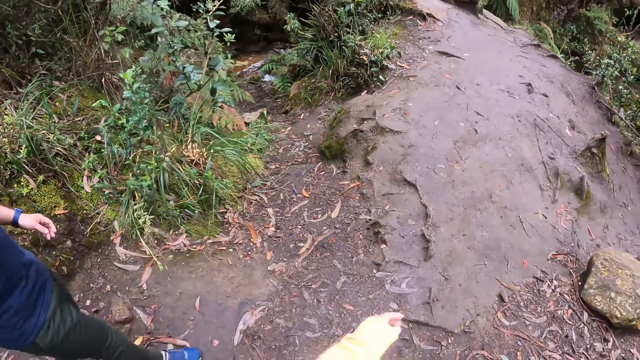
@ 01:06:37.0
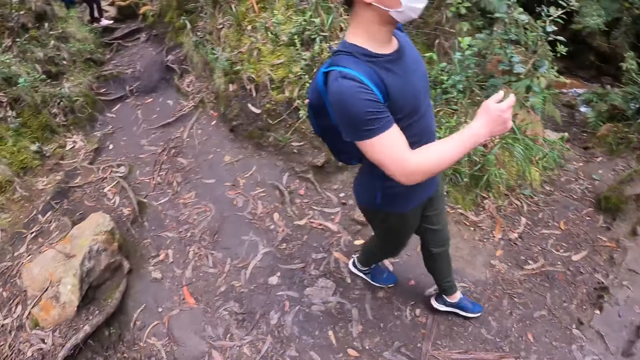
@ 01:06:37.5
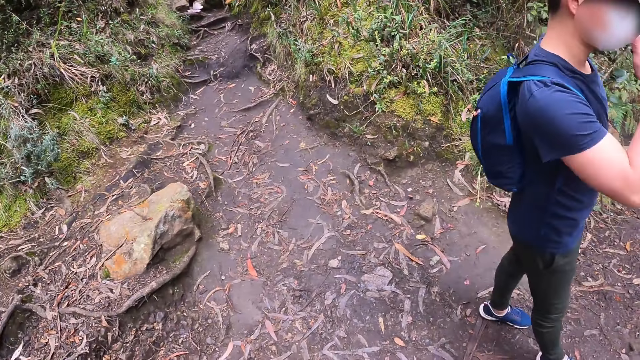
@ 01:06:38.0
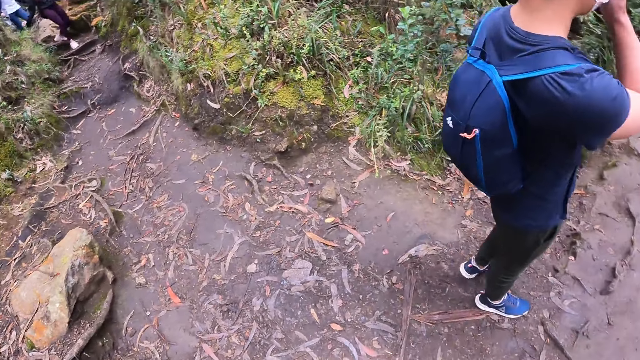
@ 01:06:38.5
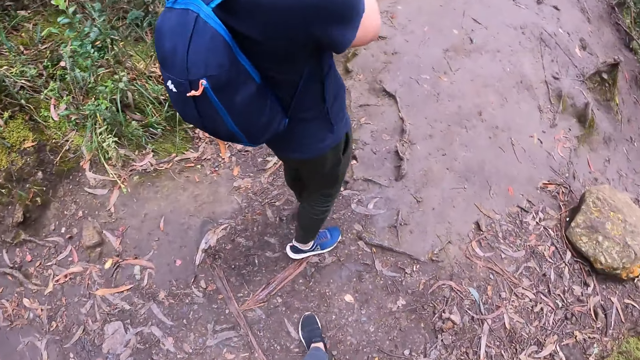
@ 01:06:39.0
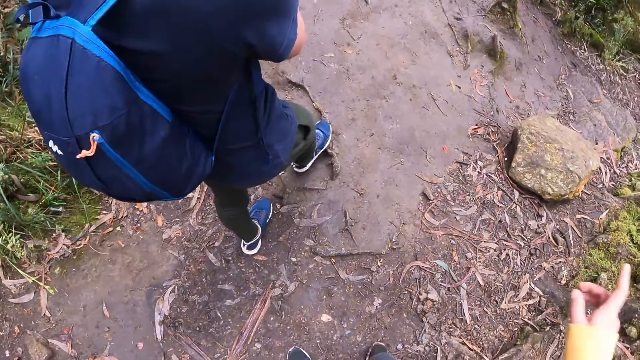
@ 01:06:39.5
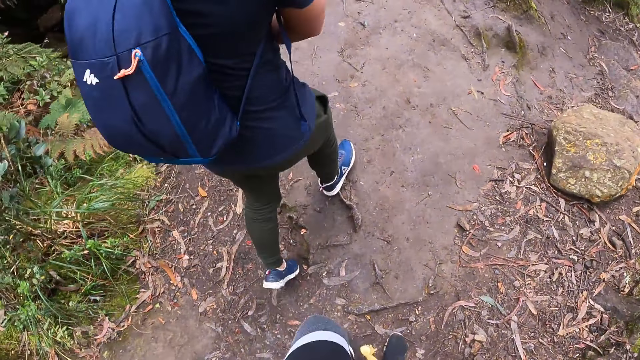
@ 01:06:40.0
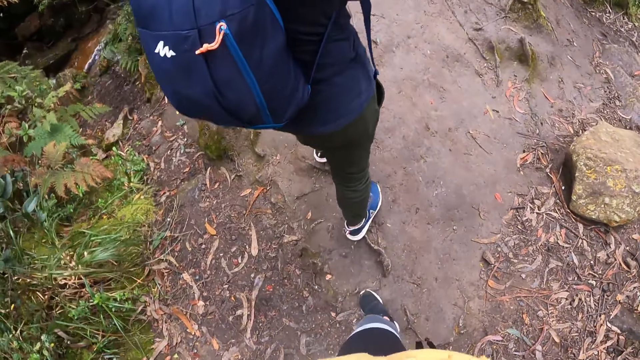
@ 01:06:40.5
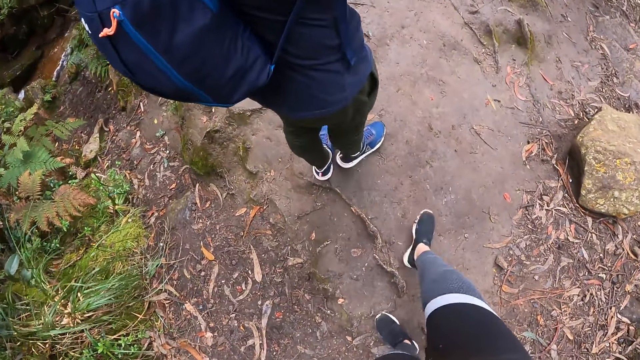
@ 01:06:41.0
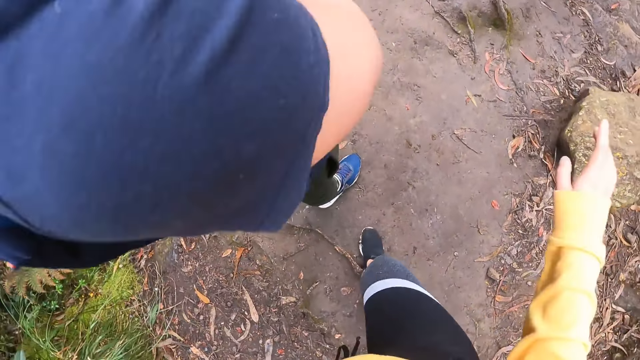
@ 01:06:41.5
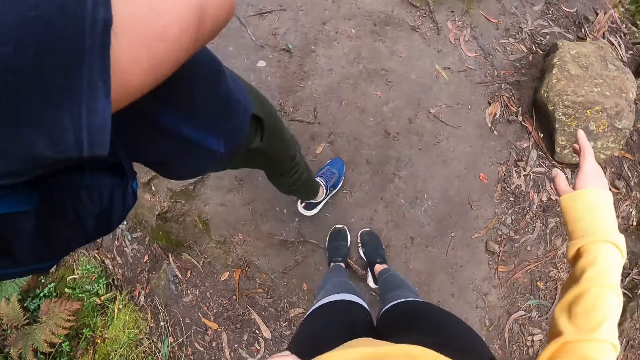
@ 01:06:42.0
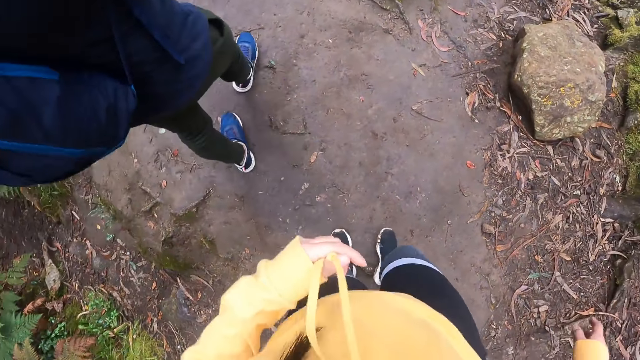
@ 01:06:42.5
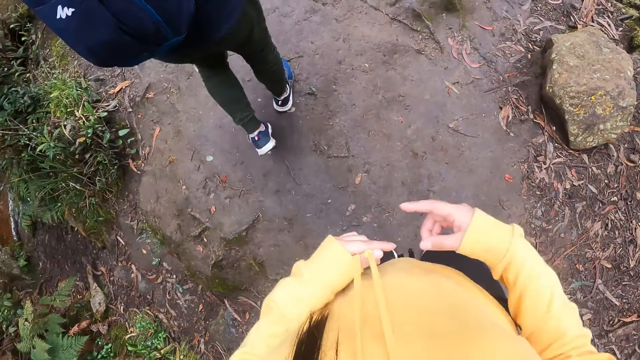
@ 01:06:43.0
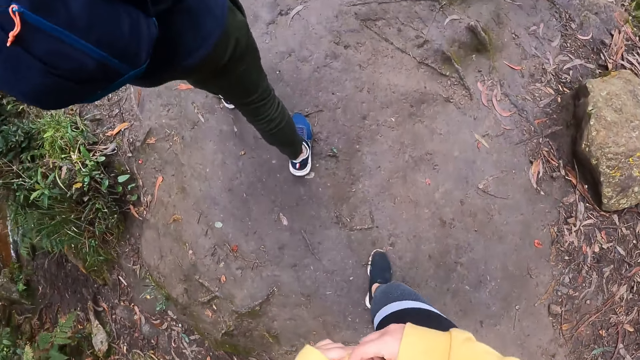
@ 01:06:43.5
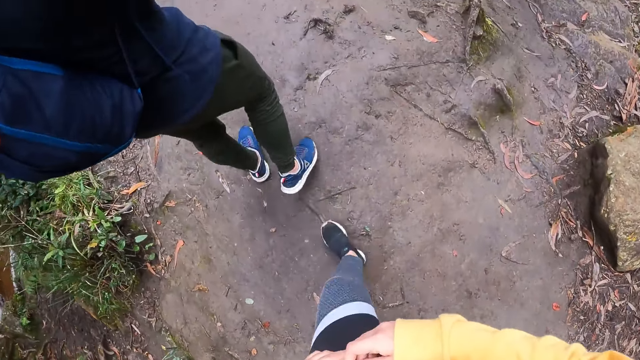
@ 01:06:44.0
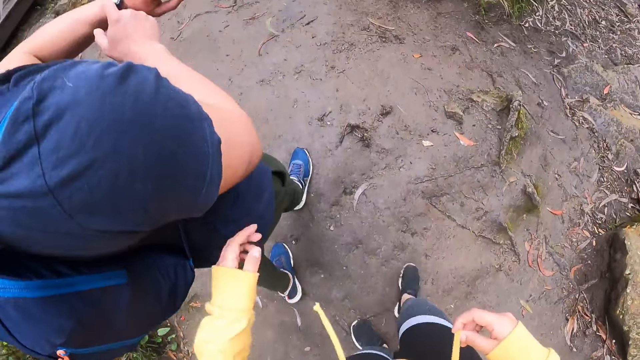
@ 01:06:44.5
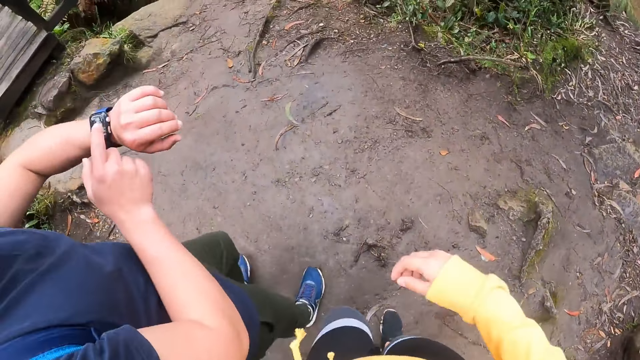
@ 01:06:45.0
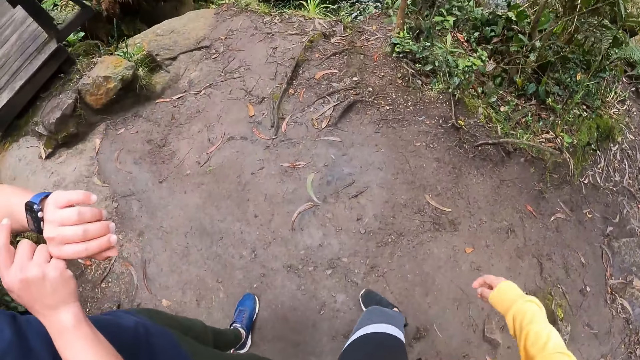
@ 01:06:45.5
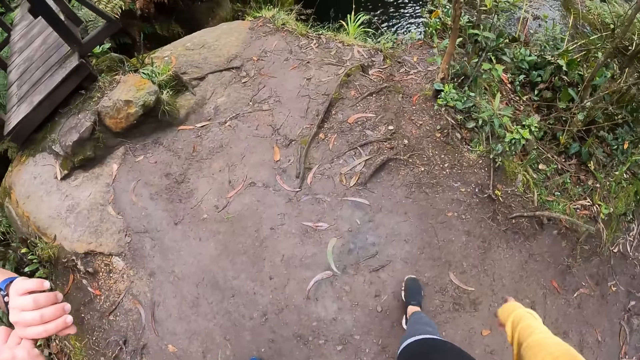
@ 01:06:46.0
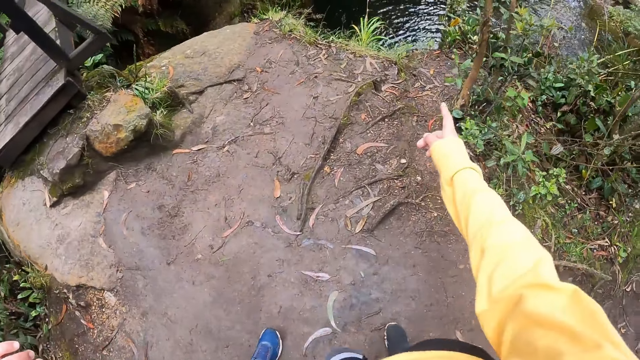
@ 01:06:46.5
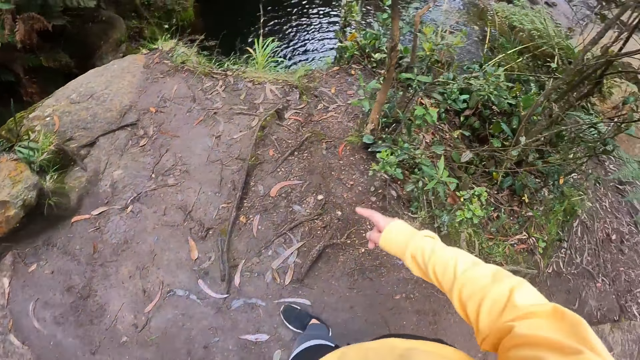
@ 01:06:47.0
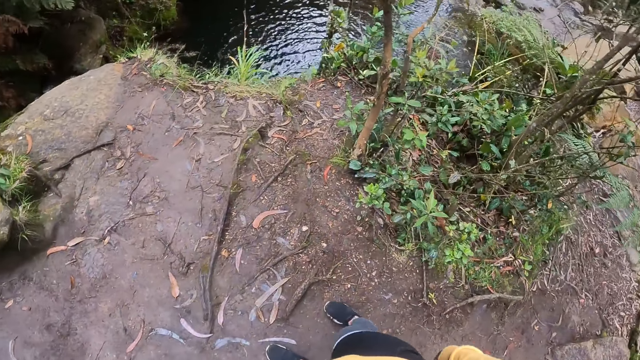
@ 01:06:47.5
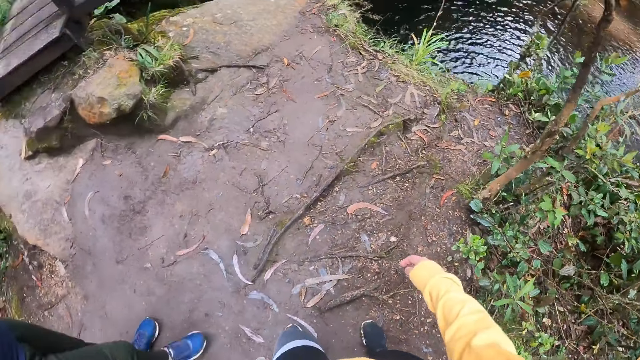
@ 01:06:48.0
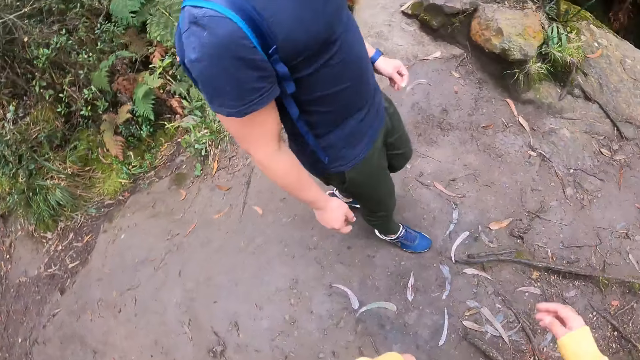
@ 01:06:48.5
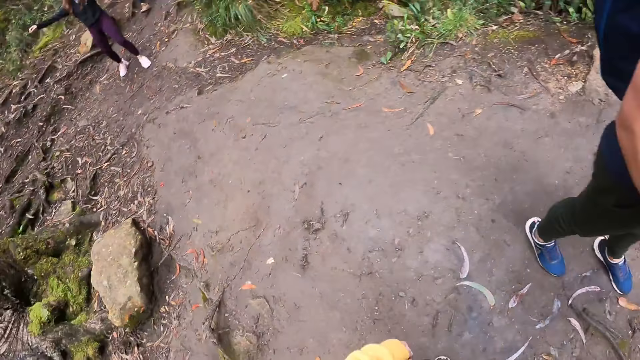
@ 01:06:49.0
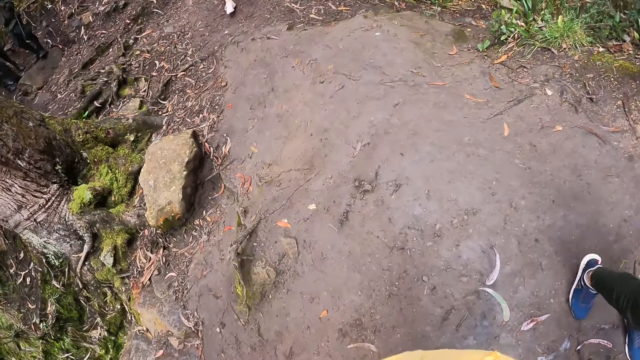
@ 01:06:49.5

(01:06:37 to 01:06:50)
The camera wearer looks around. She walks around. She holds a rope on her cloth with her left hand. She holds the rope on her cloth with her hands. She touches a man with her left hand. She points her right hand to a river.

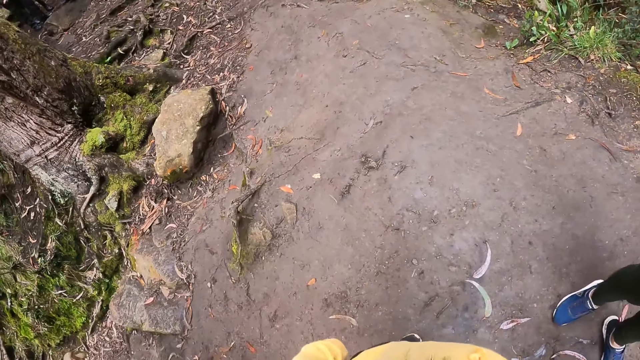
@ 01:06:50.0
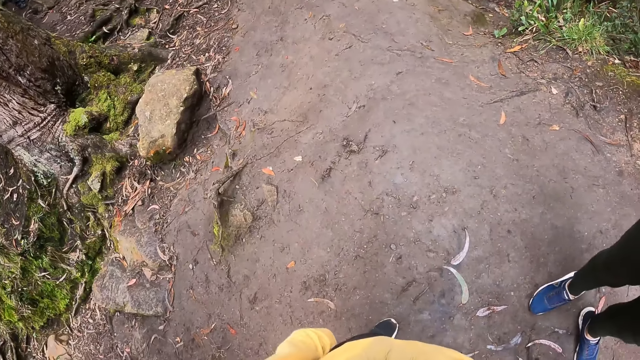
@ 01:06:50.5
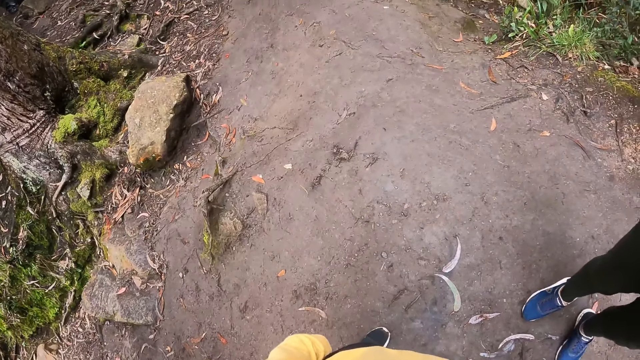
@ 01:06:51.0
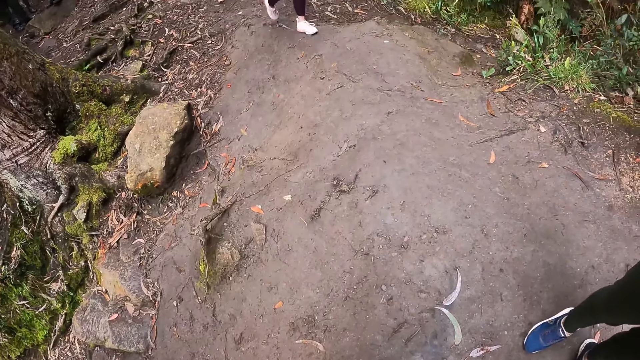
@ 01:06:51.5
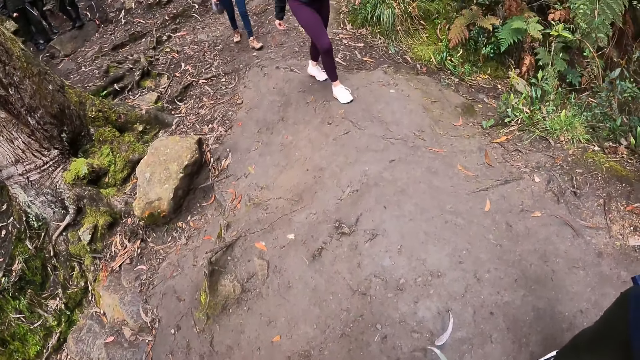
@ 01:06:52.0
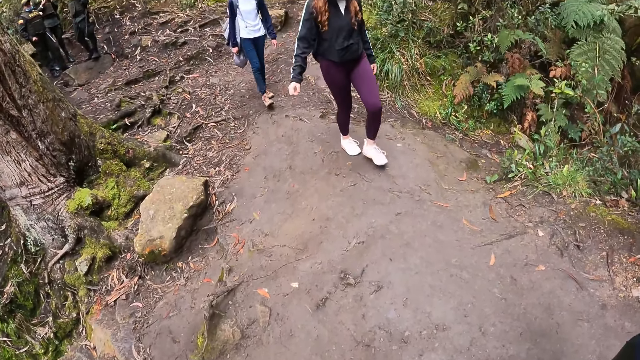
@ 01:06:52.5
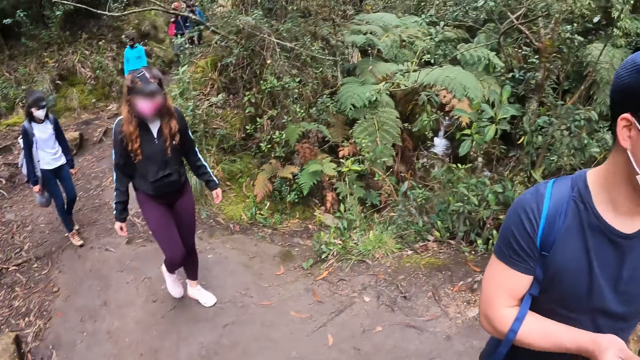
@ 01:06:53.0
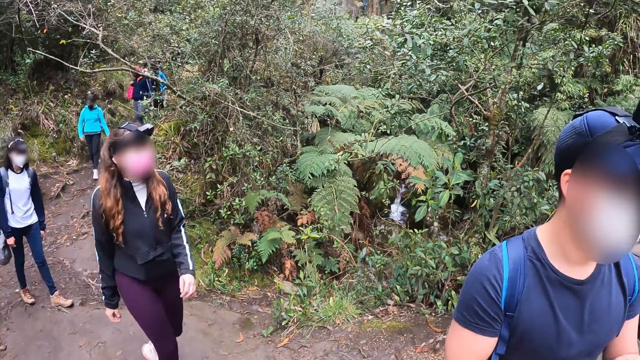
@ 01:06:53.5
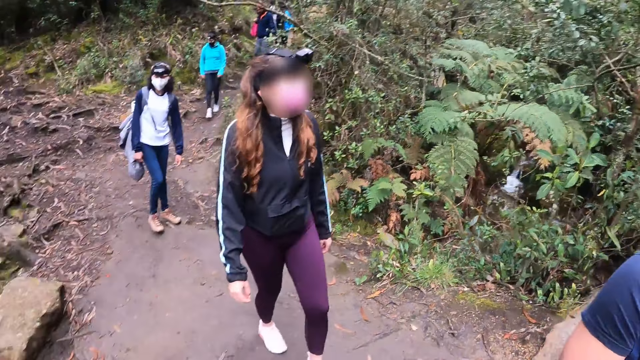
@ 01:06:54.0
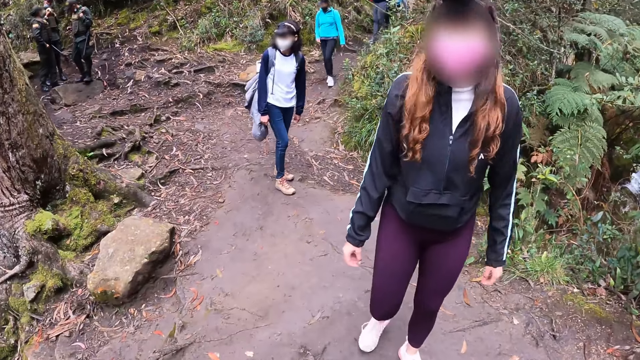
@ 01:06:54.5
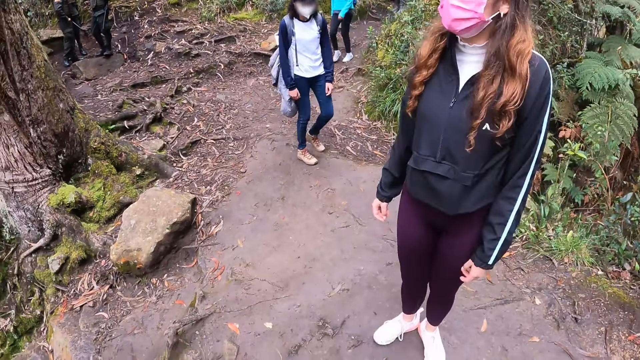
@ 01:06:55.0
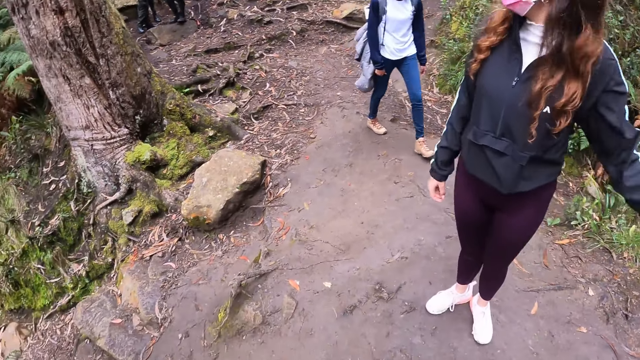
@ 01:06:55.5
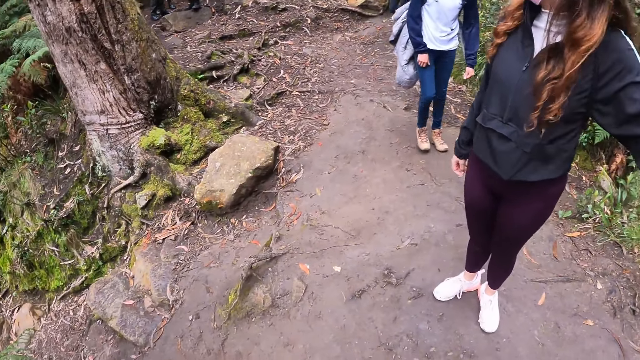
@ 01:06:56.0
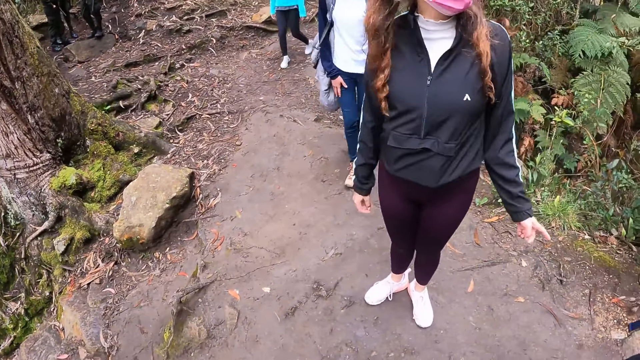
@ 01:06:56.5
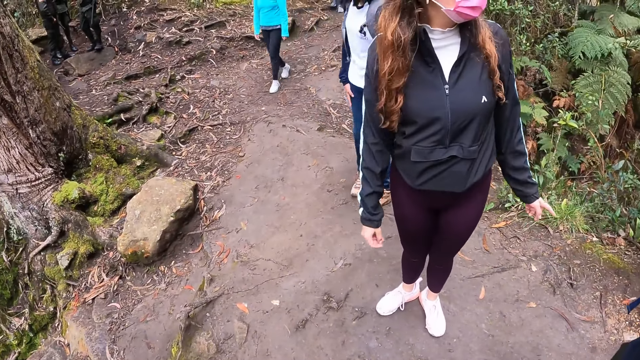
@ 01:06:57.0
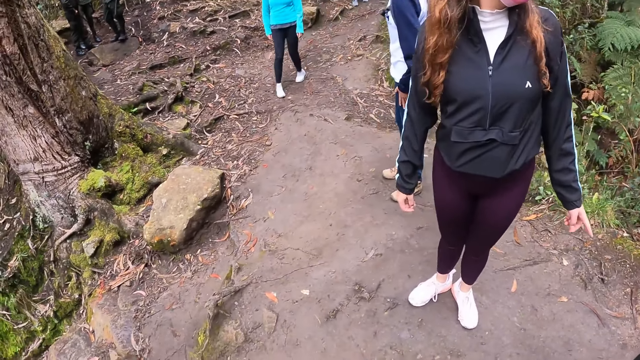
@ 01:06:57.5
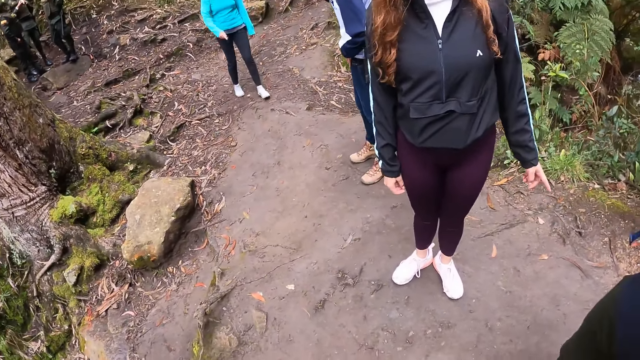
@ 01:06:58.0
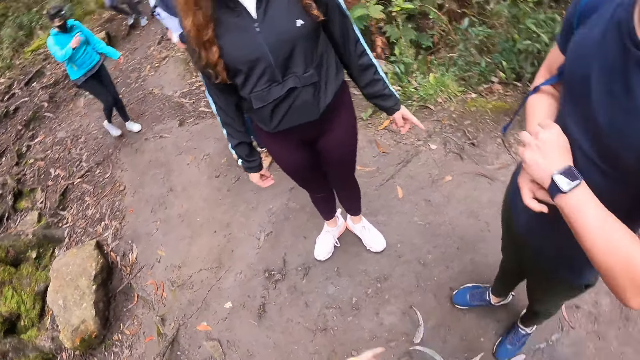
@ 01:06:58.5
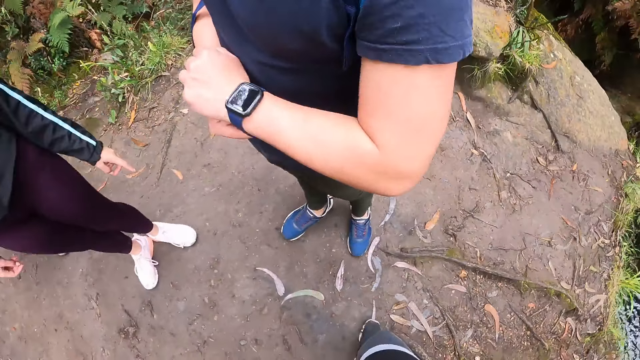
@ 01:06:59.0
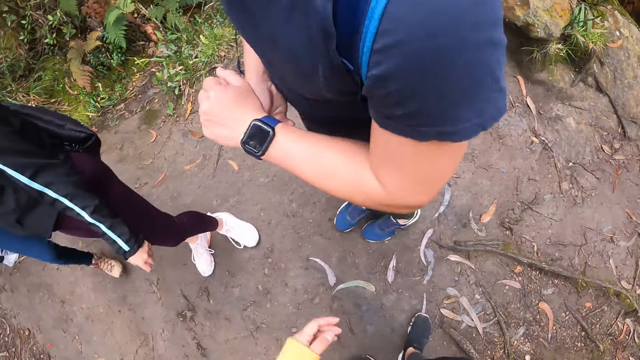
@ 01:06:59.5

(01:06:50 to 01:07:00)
The camera wearer looks around.
